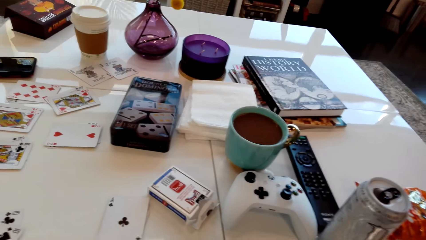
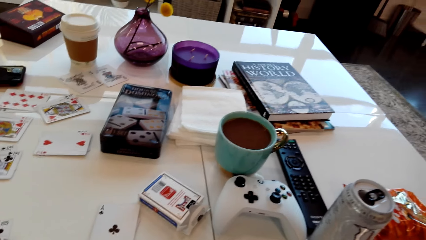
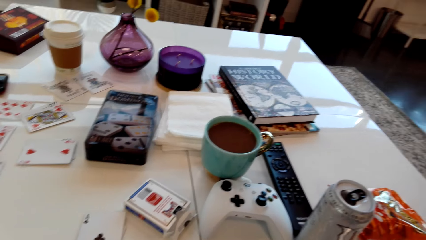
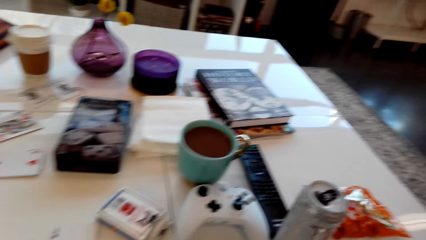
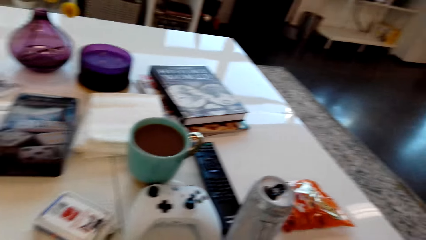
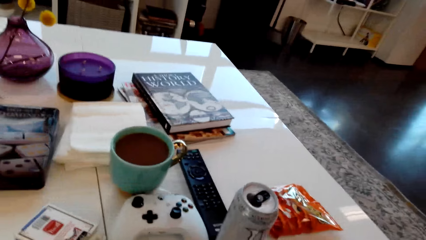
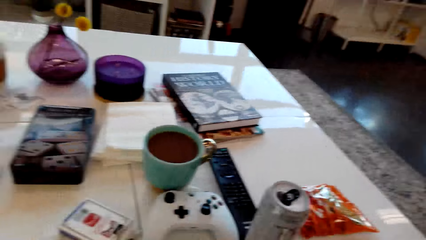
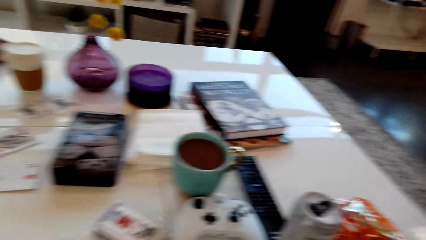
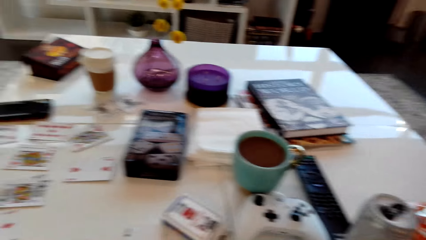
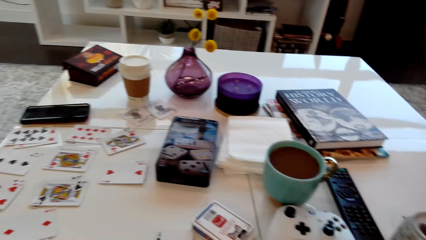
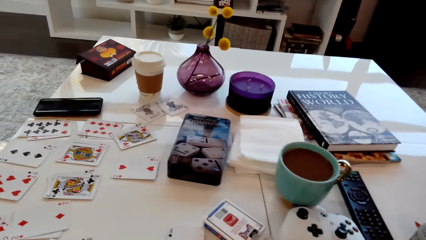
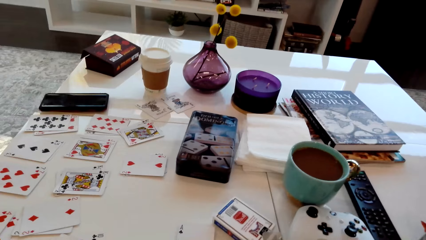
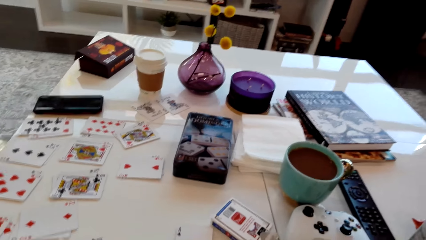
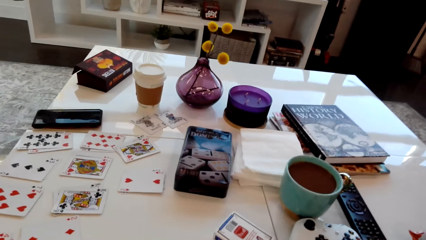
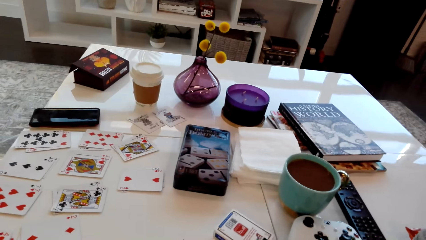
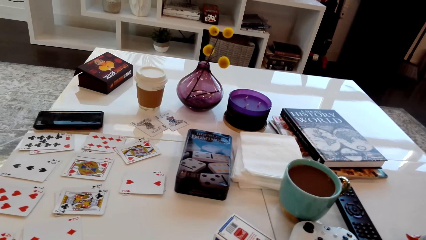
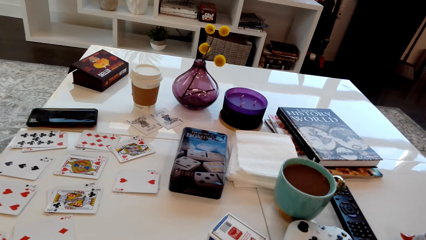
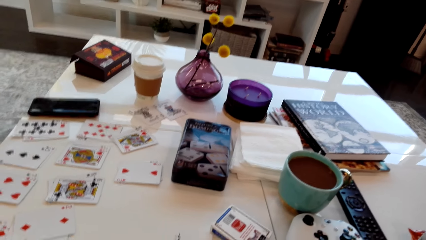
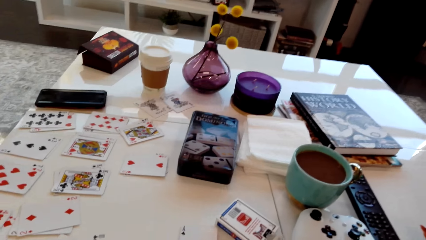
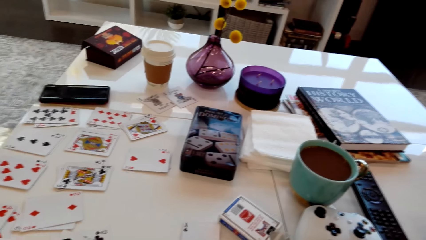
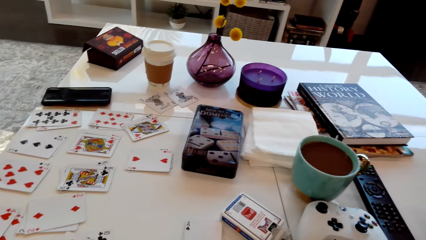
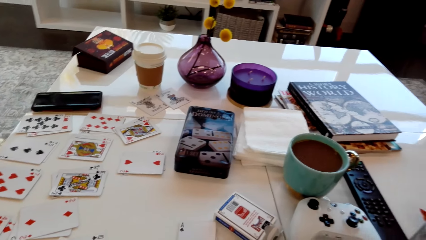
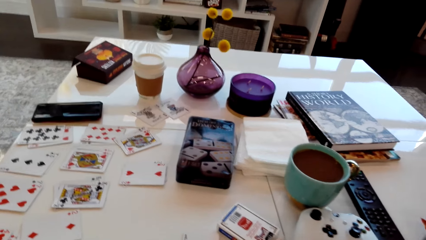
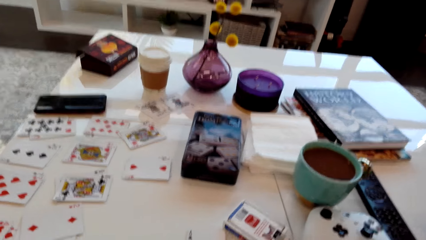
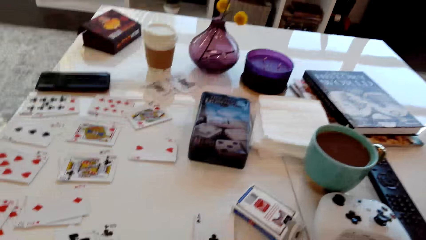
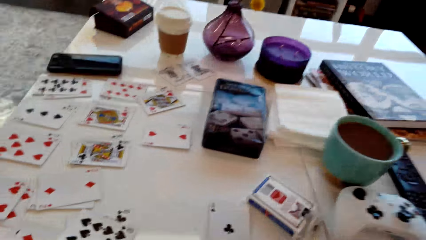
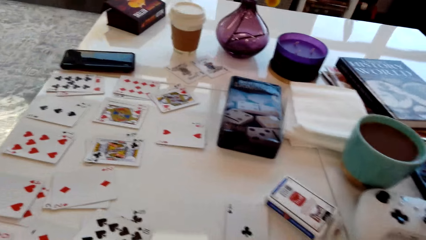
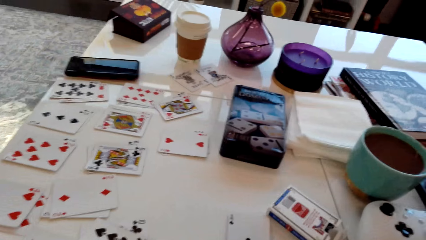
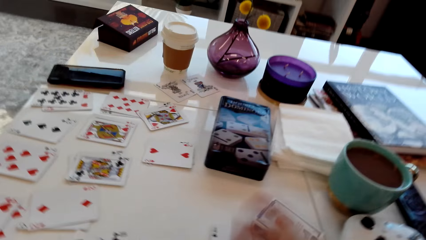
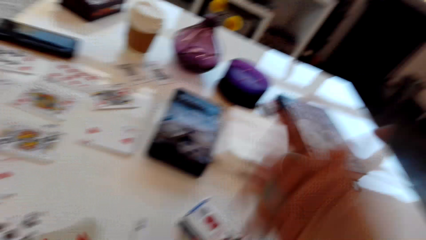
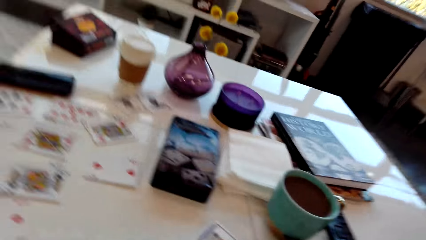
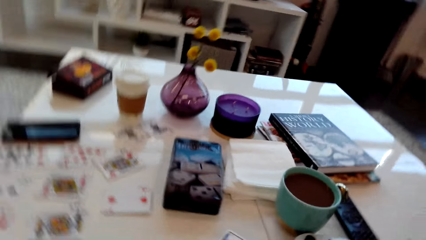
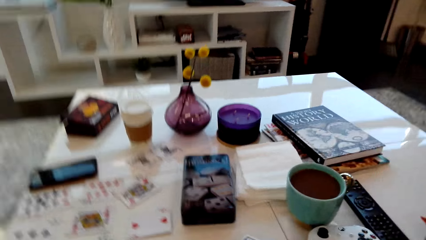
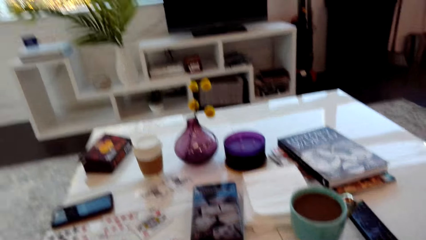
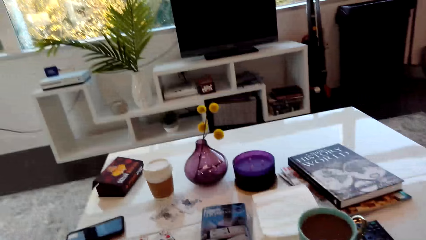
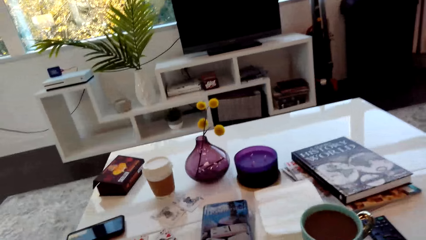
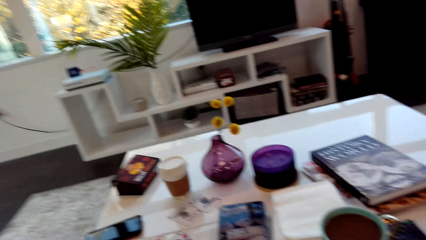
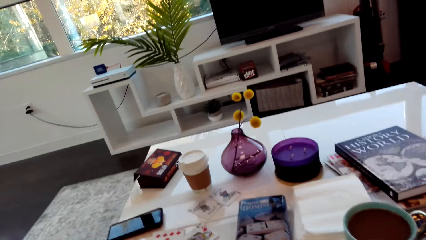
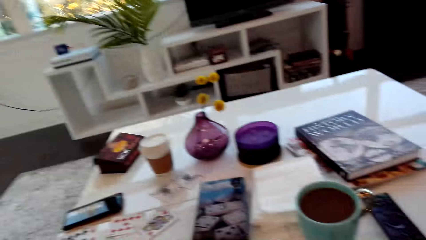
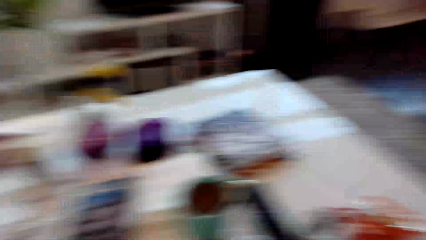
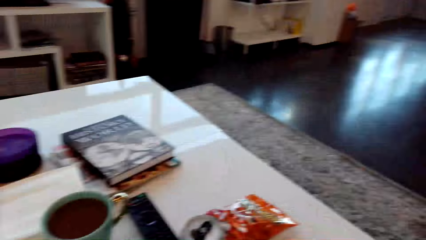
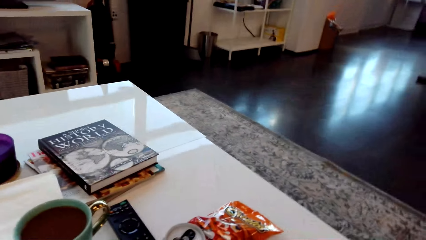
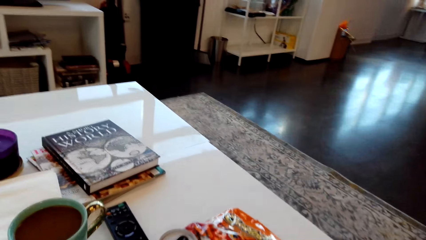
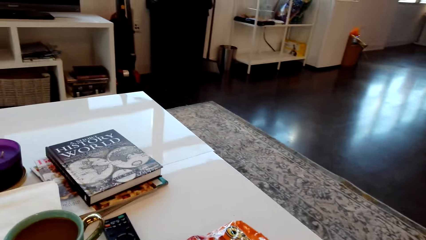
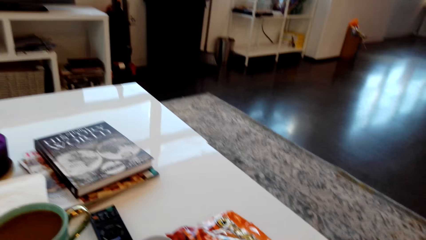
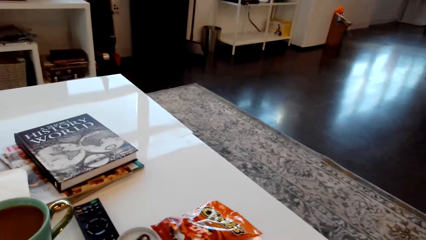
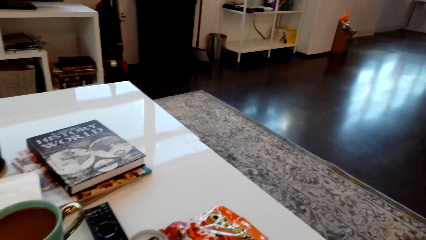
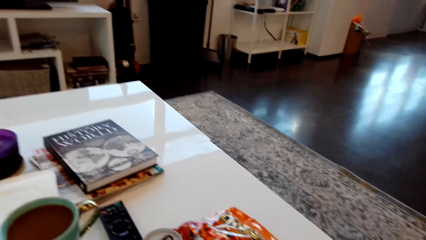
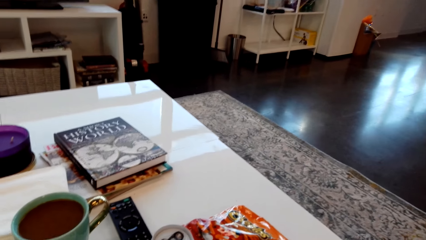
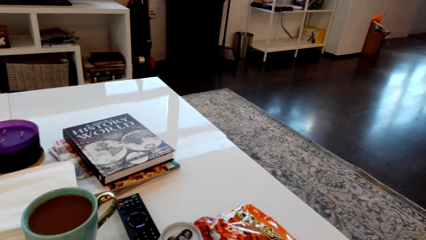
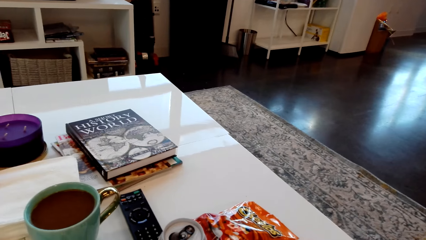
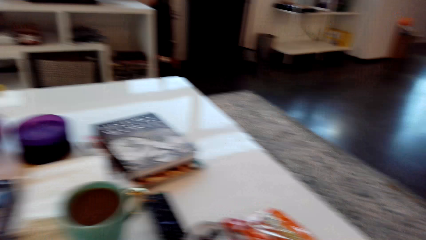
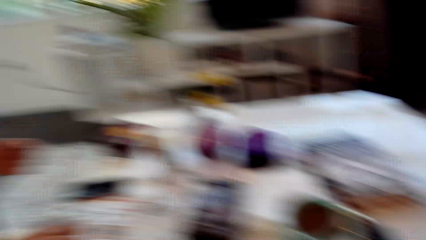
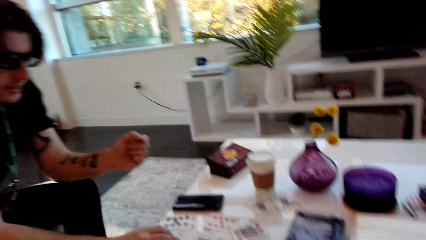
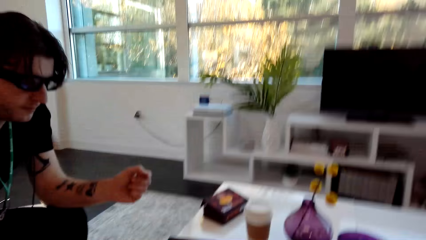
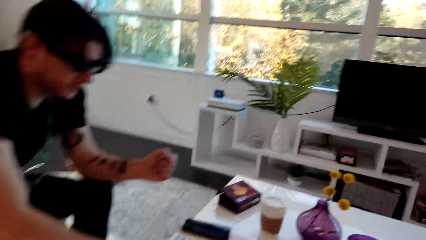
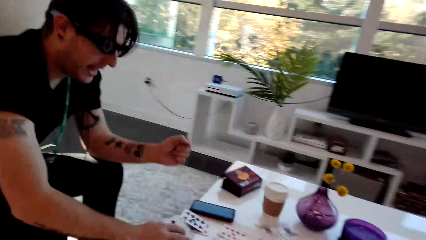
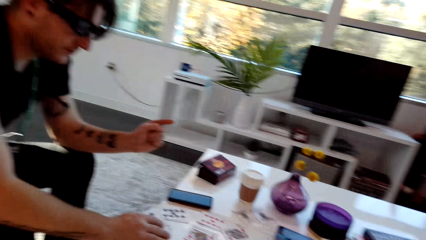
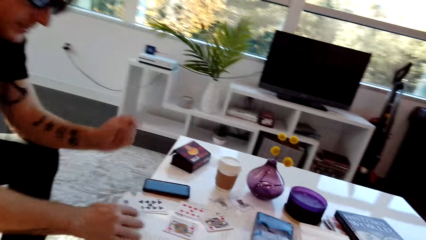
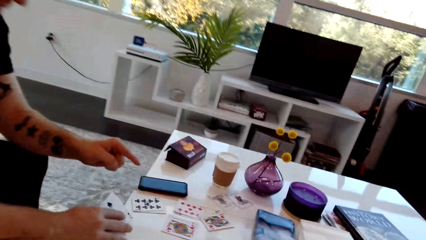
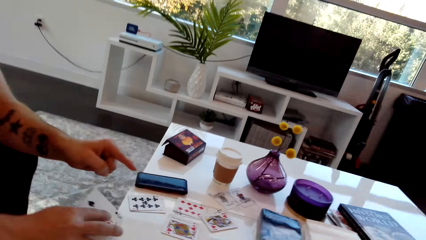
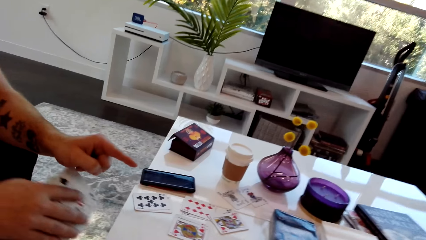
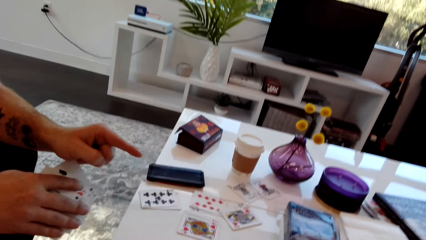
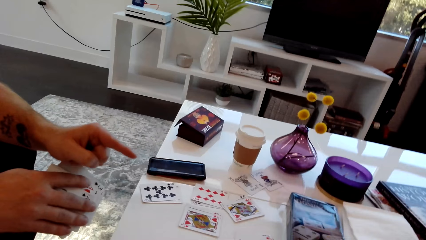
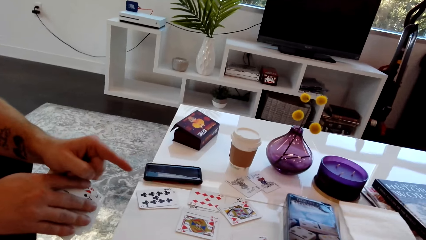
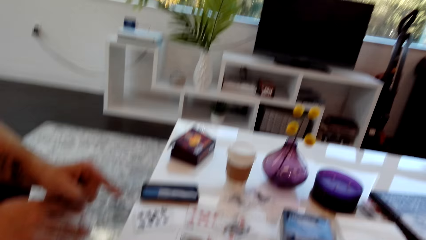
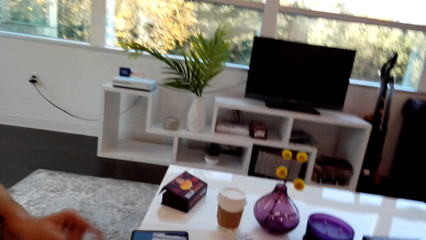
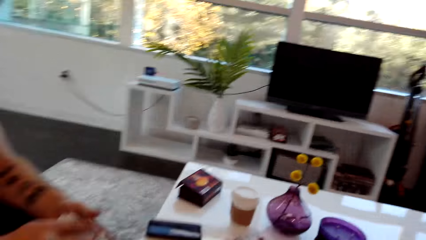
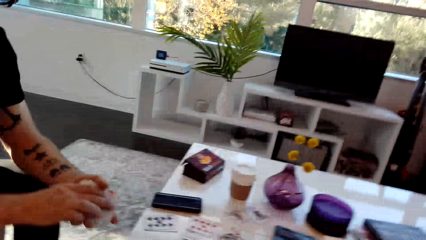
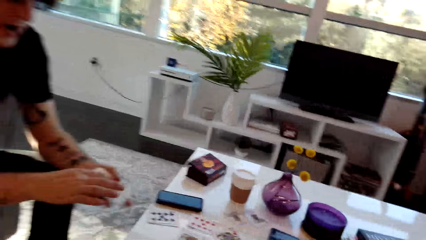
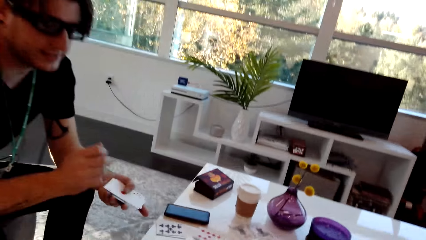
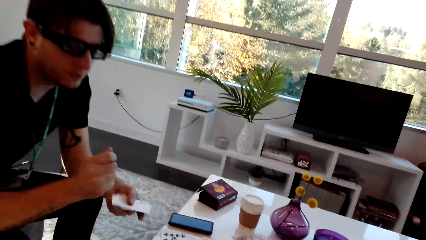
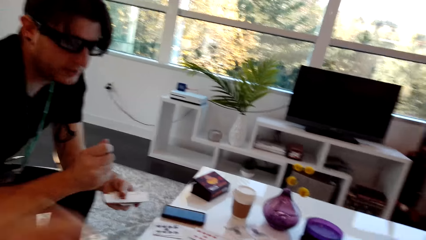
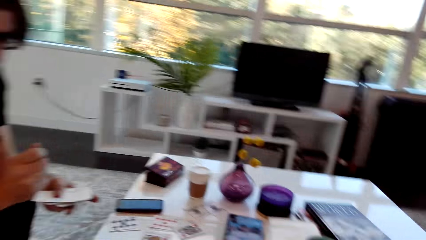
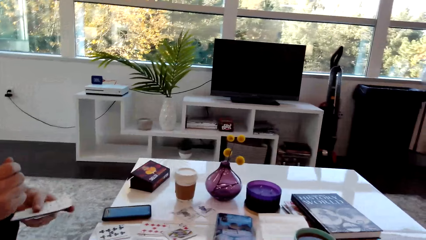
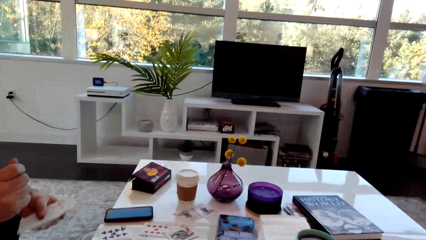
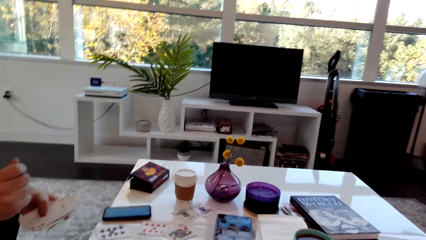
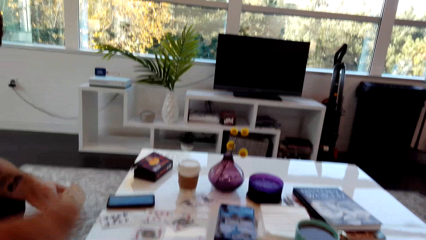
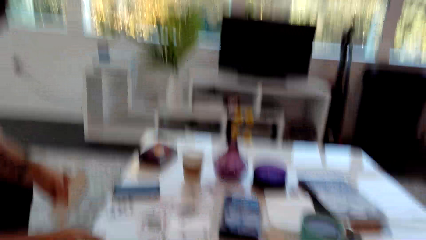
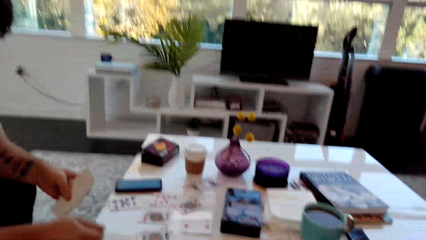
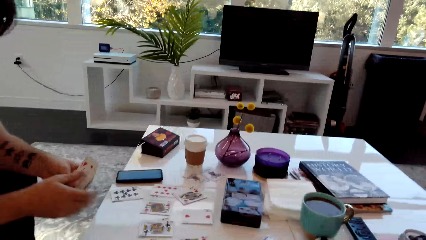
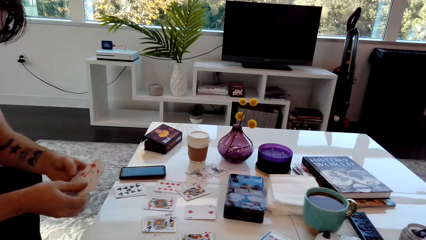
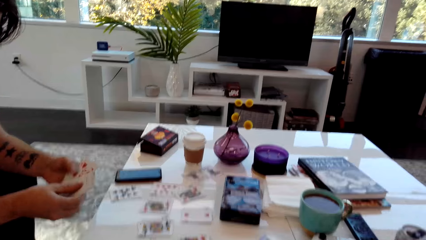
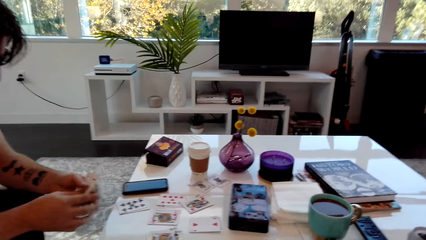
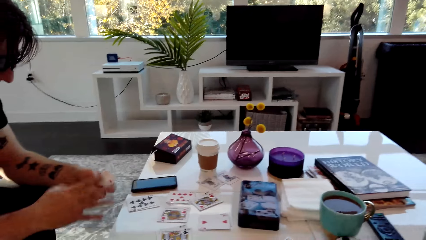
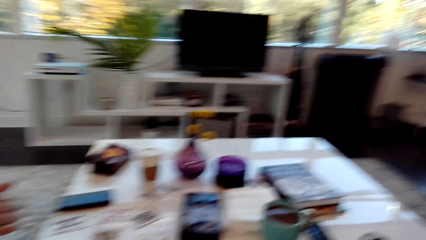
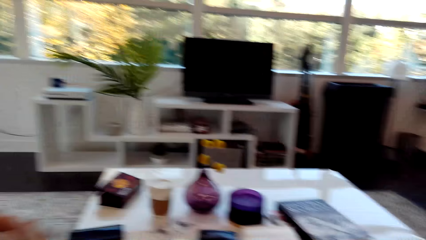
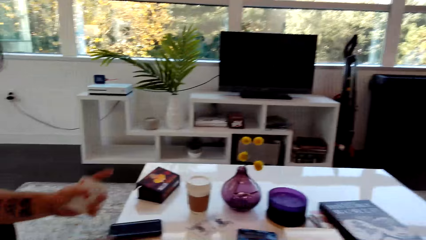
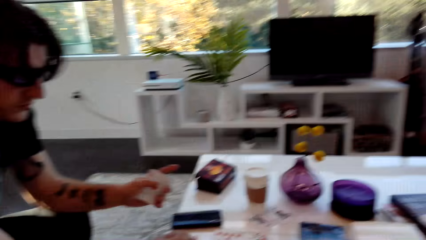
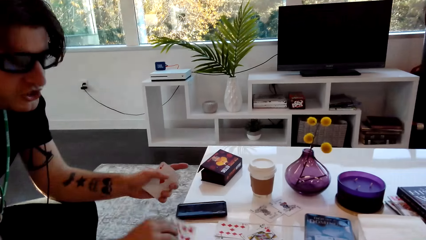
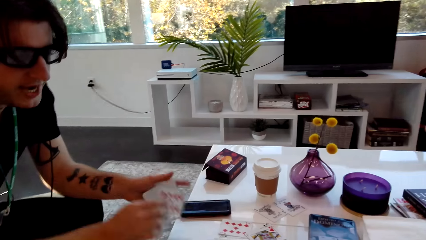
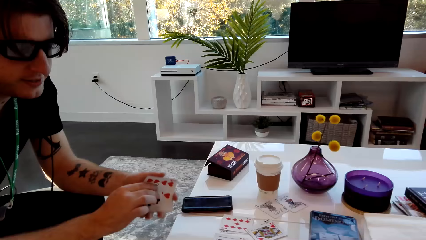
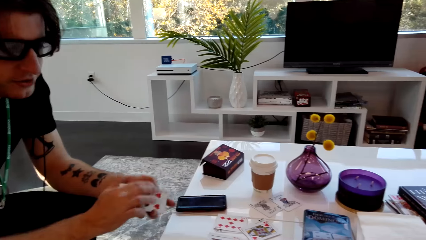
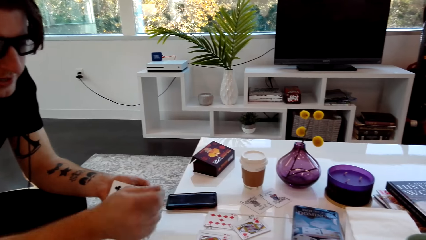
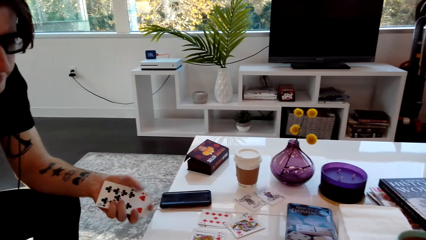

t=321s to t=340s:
A man speaks. The camera wearer laughs. The man speaks. The camera wearer looks left. The man speaks and picks the cards from the table. The camera wearer speaks. The man speaks and shuffles the cards. The camera wearer speaks.
